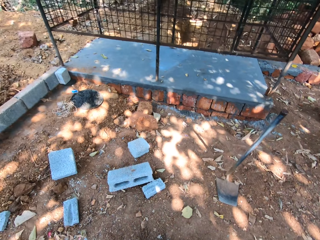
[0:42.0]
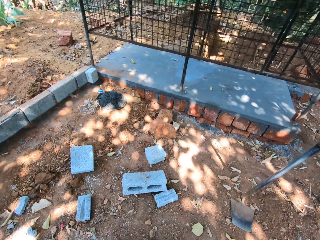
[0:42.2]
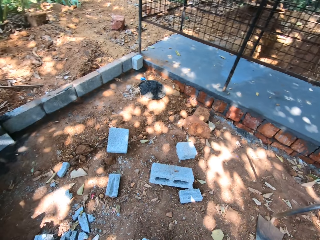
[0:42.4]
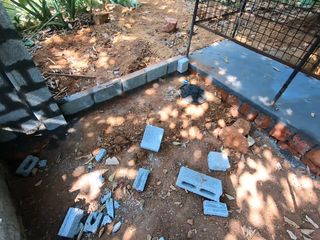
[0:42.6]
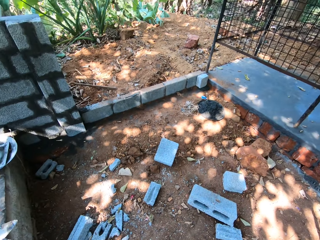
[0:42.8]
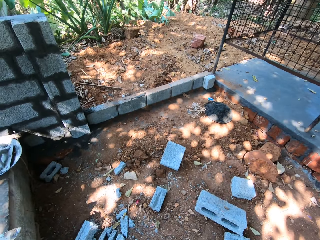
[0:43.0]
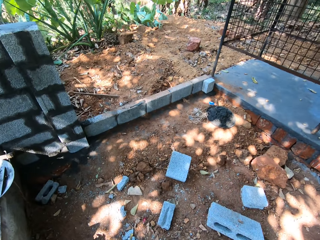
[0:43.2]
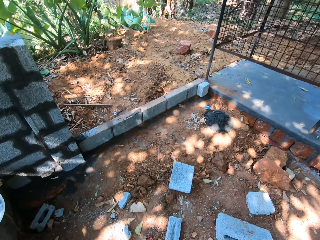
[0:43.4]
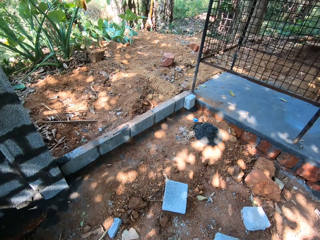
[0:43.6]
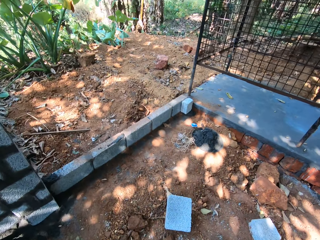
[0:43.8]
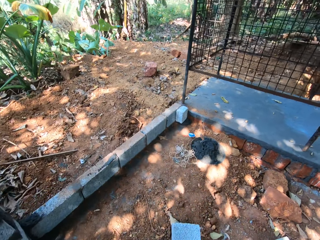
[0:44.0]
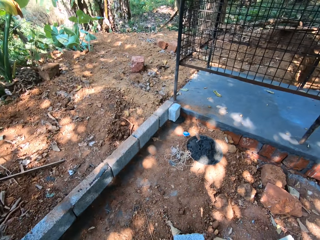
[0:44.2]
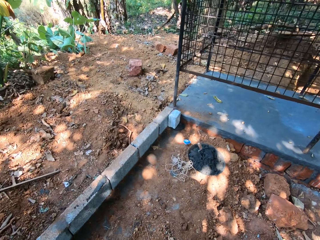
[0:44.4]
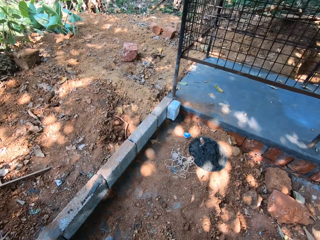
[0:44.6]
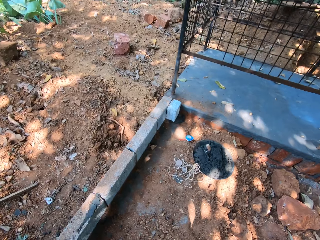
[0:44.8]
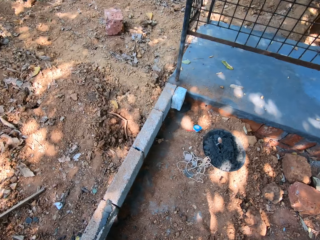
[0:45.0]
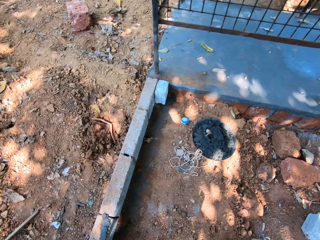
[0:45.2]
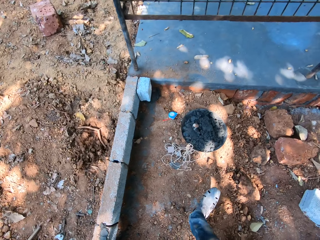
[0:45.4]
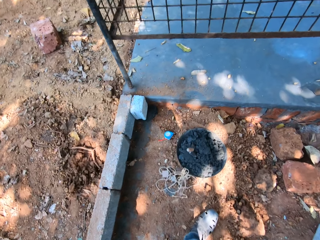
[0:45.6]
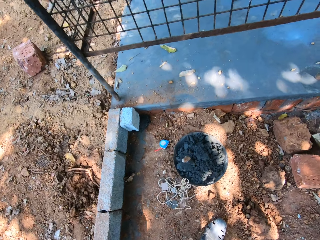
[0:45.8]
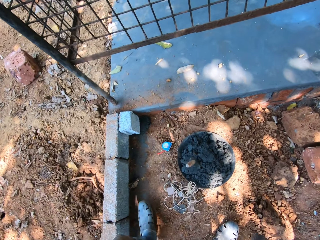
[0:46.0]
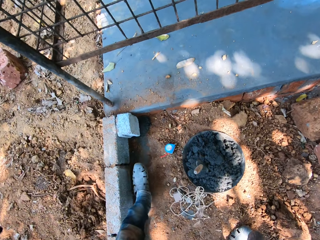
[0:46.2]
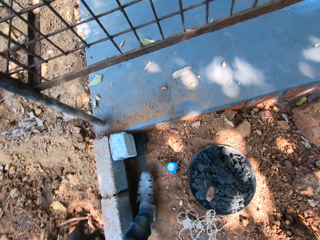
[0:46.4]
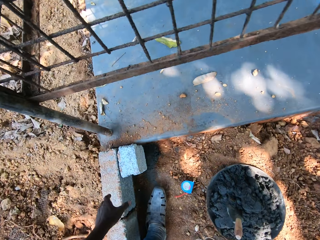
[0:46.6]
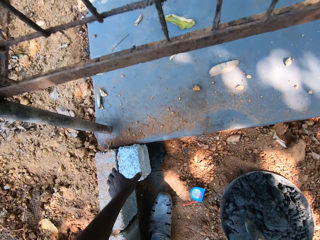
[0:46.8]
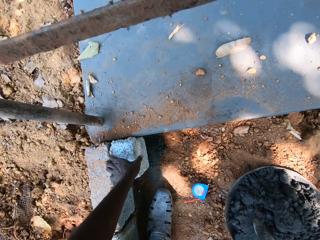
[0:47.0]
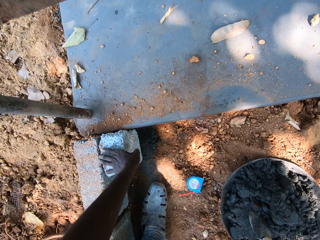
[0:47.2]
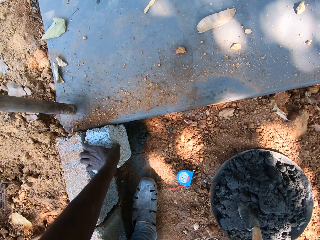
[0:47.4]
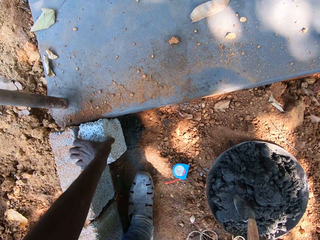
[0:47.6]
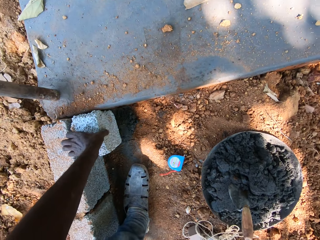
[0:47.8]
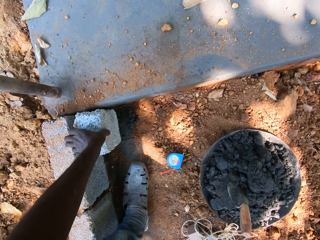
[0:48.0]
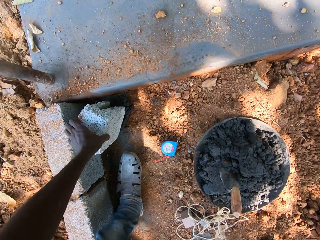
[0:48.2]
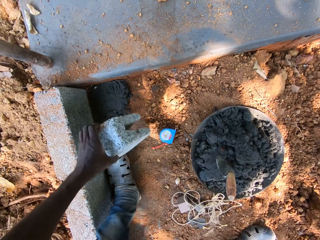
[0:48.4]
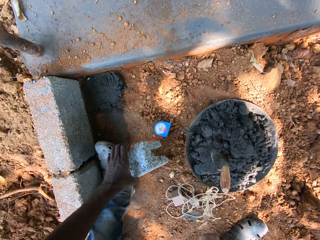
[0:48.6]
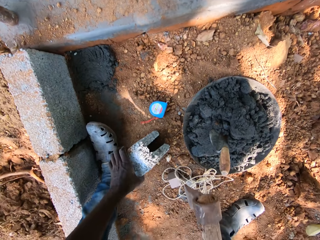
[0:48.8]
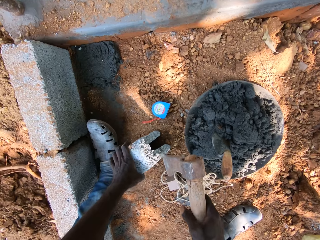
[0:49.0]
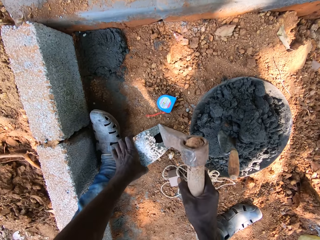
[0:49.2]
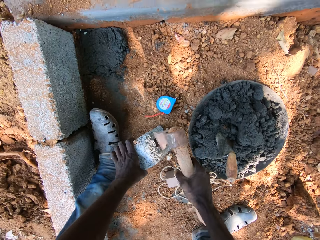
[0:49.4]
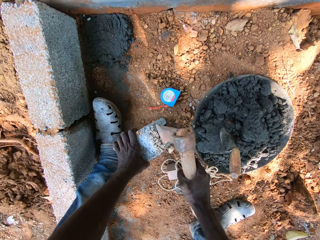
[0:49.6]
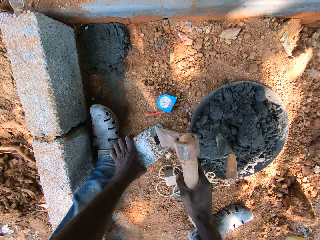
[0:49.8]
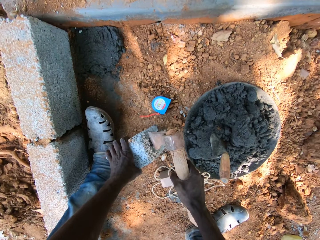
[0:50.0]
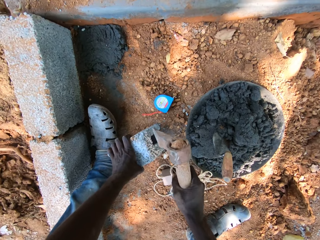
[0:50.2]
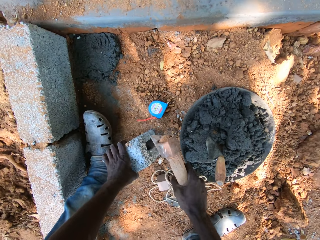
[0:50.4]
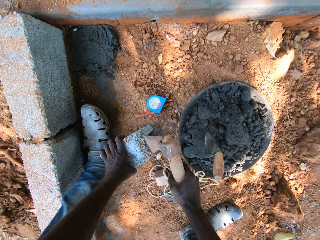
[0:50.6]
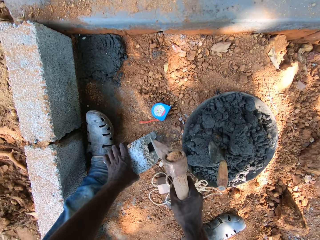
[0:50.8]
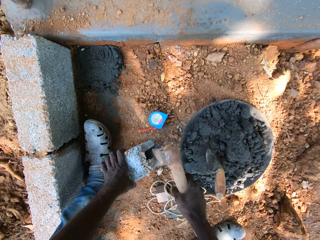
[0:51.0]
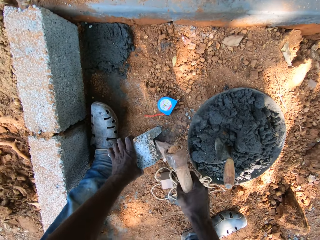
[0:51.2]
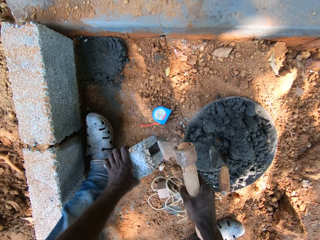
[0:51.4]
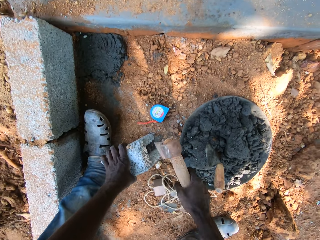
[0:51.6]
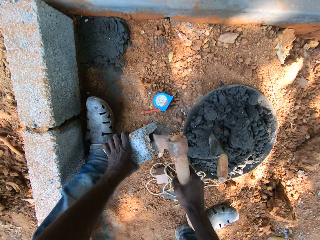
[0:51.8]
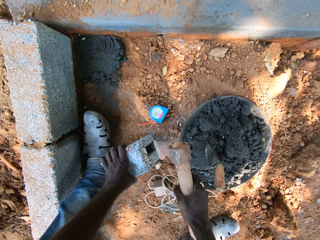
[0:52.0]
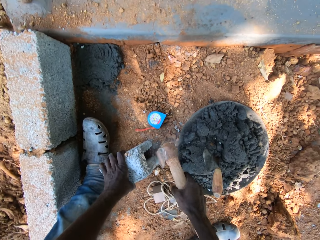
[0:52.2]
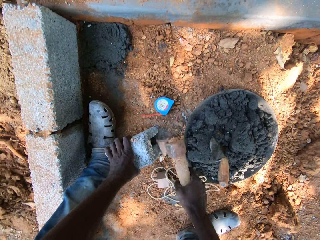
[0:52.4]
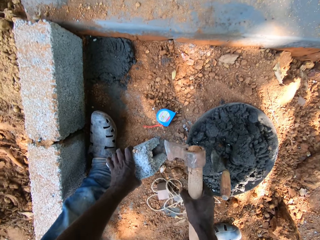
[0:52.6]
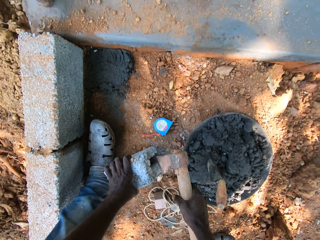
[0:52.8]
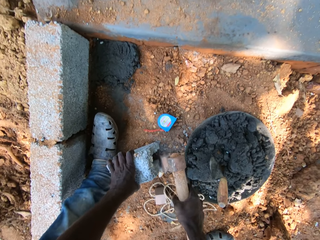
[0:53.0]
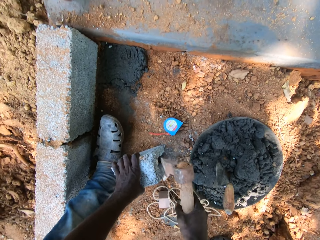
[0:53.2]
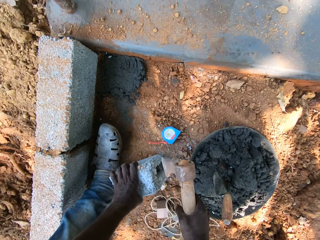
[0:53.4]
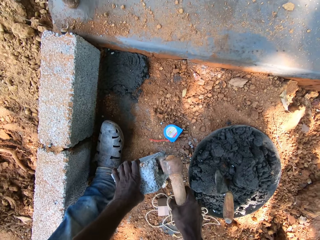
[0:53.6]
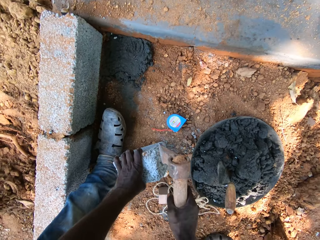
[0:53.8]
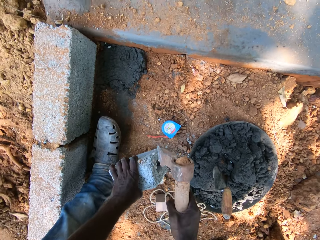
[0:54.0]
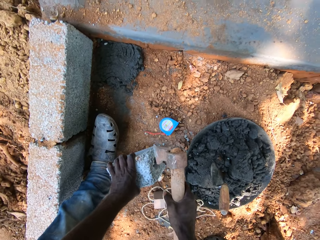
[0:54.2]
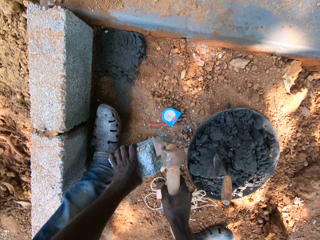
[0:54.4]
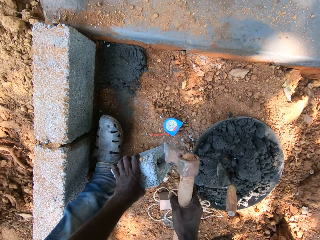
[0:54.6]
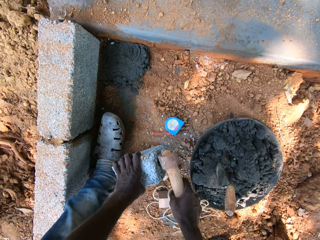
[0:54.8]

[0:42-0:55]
The camera wearer walks around the construction site. He picks the brick or block from the ground with his left hand. He drops the brick on the ground with his left hand. He hits the brick on the floor with the axe in his right hand. He carves the block with the axe.

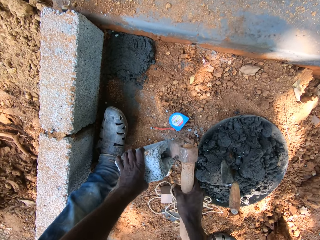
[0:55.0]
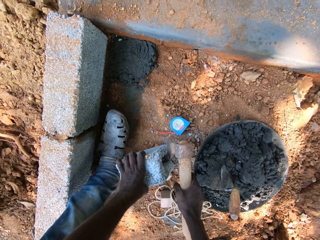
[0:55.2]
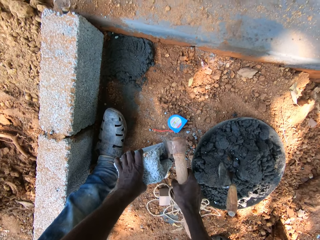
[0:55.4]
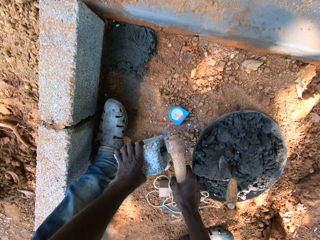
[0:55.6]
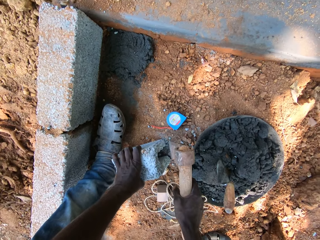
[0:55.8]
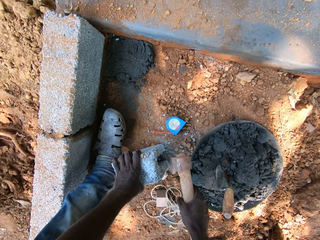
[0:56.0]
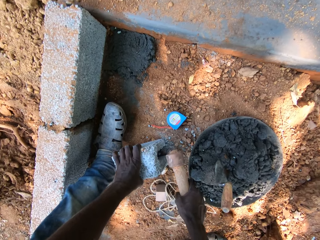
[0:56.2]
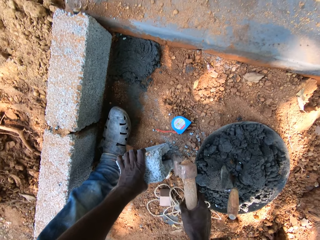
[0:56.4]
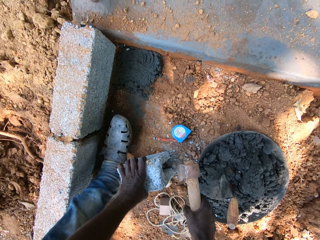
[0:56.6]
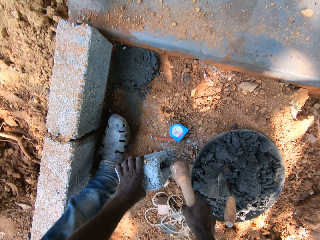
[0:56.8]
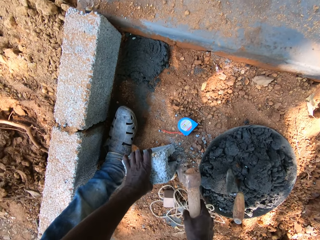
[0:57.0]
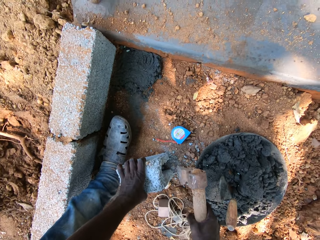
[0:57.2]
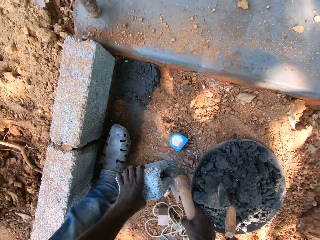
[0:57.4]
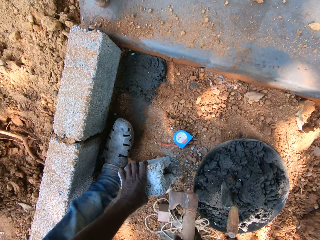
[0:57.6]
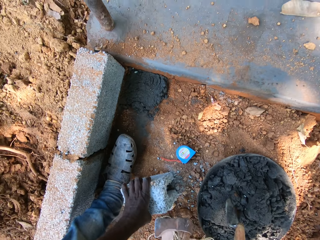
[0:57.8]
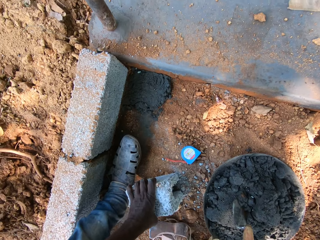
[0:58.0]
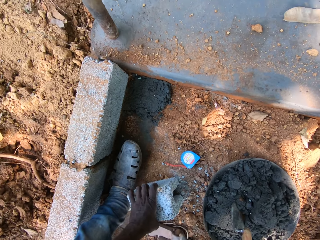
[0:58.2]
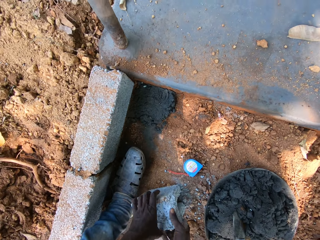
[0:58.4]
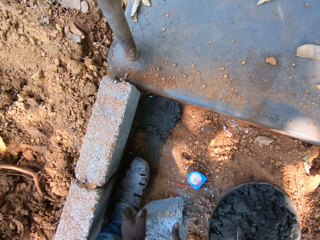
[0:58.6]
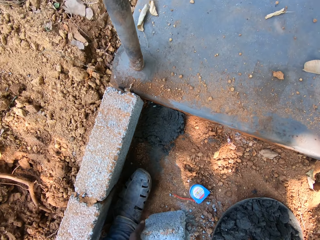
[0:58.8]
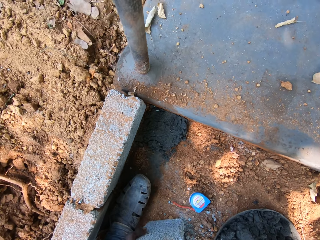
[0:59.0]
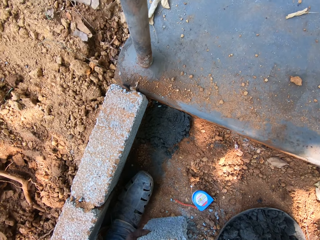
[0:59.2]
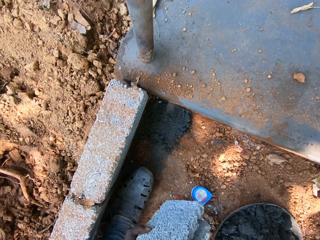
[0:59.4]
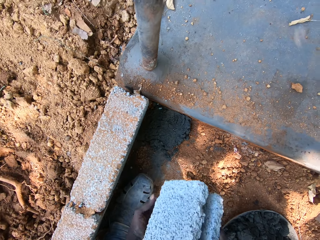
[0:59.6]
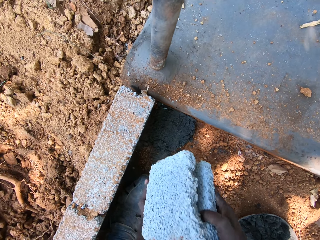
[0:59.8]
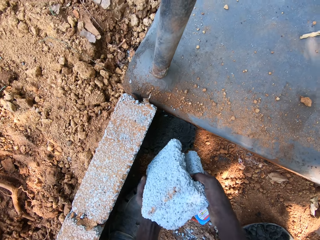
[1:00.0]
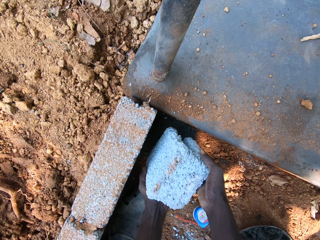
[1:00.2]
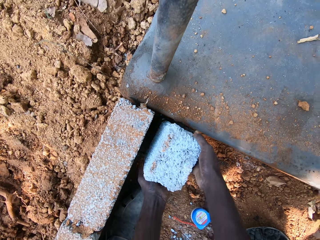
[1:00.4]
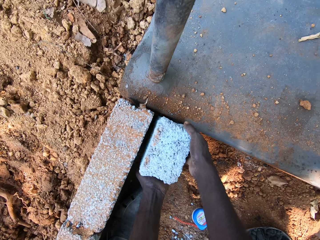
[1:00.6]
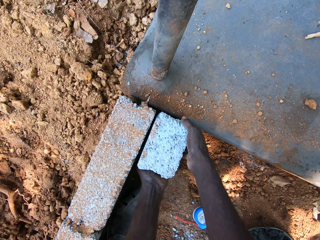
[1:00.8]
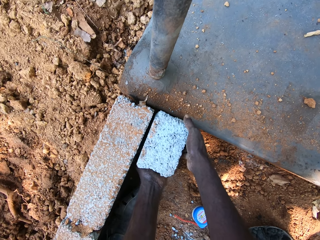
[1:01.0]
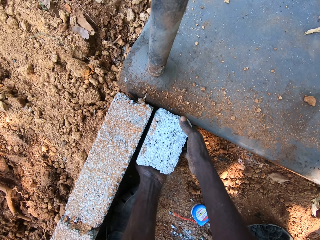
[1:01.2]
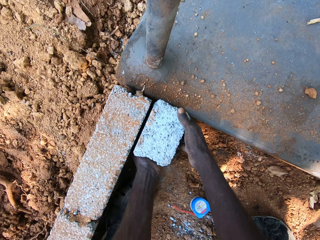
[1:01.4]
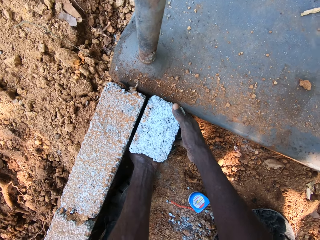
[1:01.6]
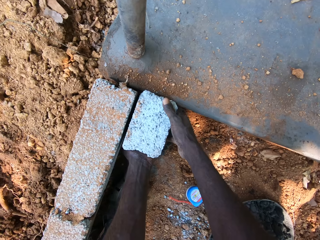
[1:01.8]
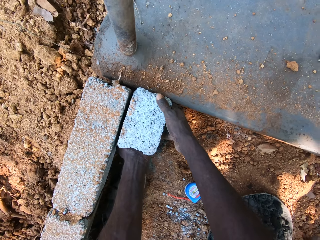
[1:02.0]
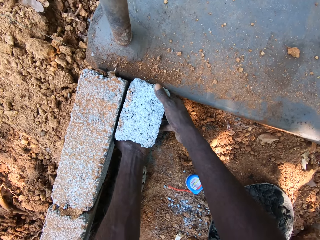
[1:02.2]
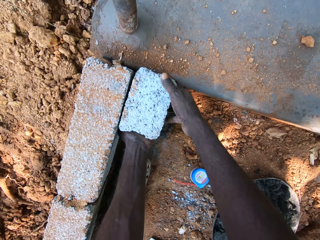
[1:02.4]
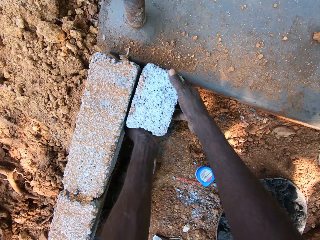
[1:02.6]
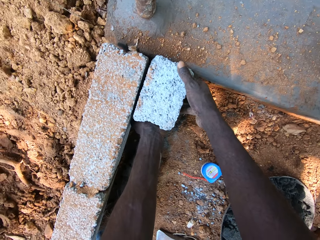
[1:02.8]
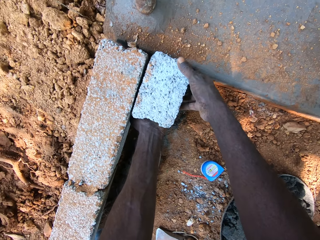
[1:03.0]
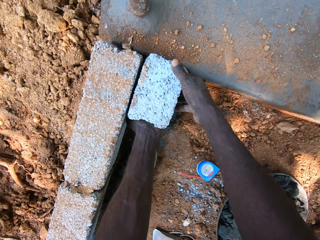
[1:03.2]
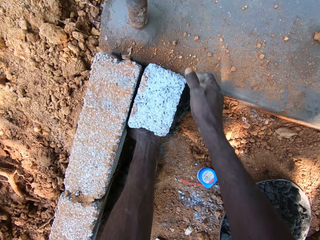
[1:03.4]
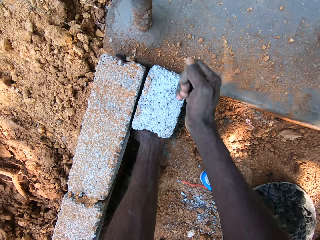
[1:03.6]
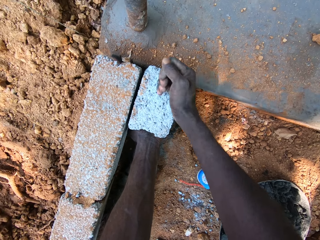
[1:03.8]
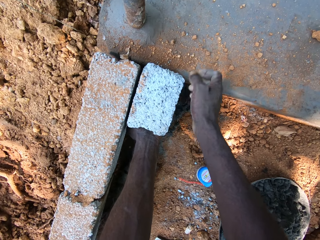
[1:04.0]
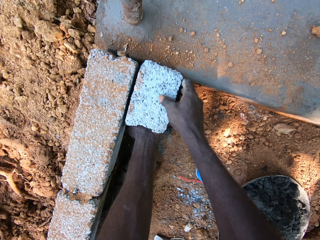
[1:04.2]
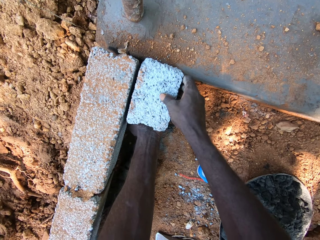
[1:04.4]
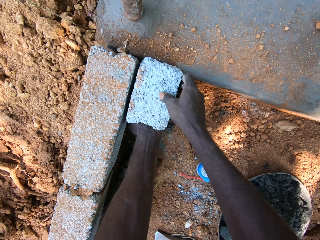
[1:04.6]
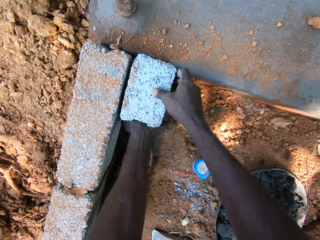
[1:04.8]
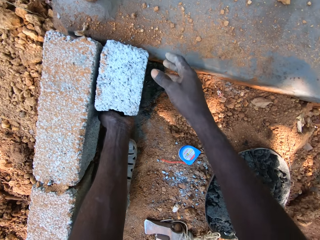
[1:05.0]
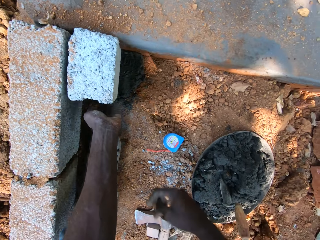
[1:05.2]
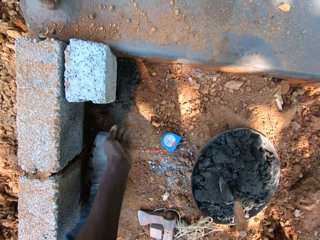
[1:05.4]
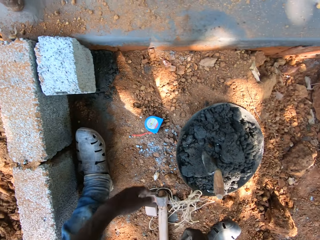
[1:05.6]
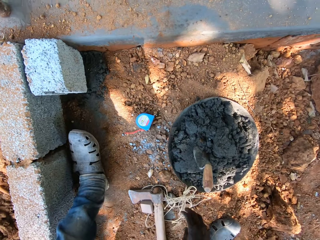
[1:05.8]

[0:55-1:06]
The camera wearer drops the axe on the ground with his right hand. He picks the brick from the ground with both hands. He places the brick in his right hand against the brick on the floor.
